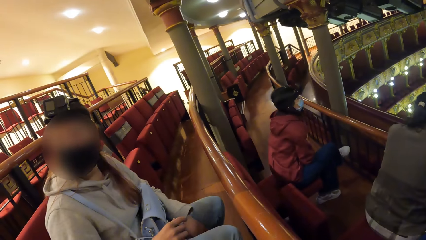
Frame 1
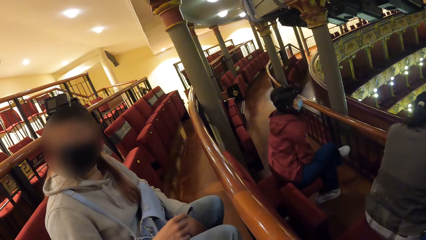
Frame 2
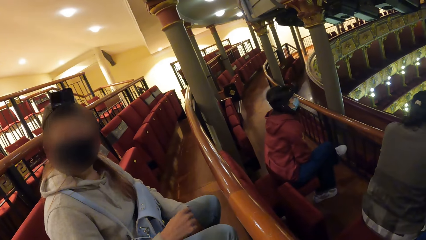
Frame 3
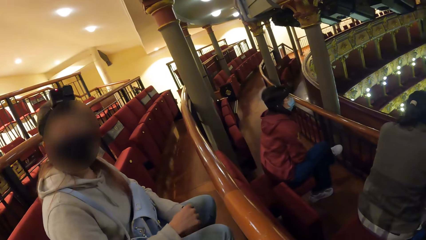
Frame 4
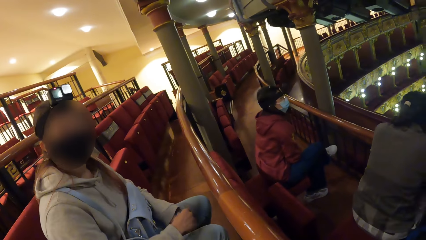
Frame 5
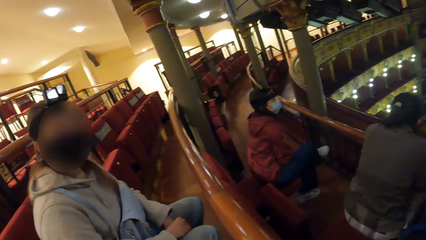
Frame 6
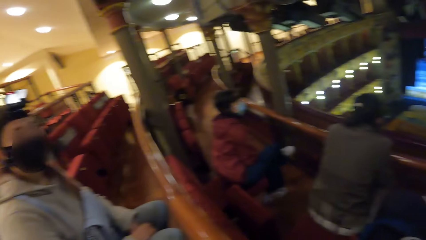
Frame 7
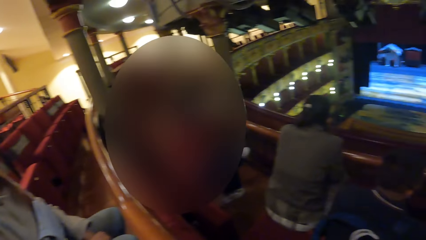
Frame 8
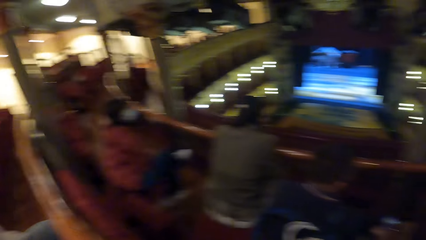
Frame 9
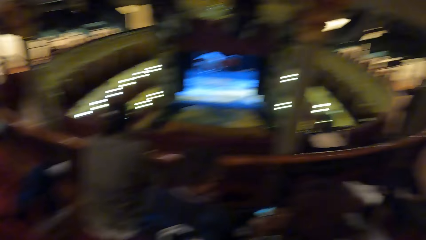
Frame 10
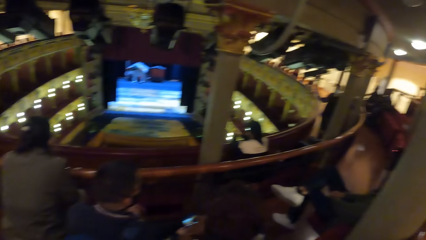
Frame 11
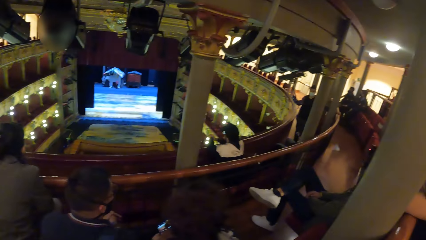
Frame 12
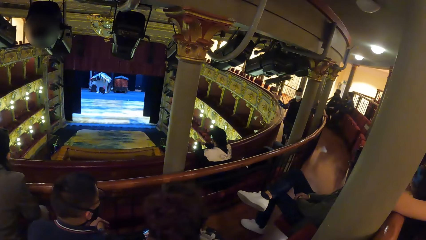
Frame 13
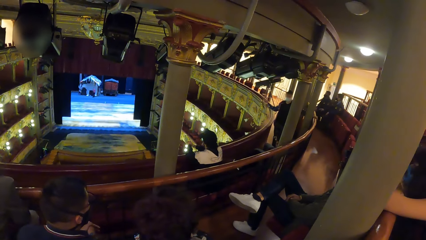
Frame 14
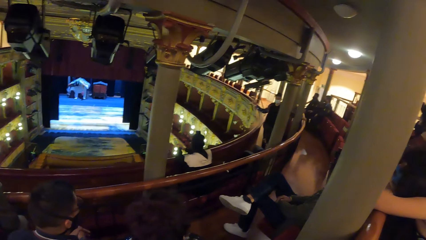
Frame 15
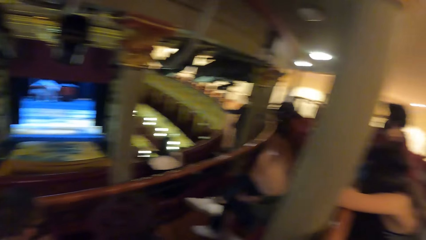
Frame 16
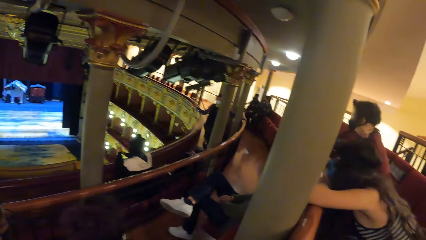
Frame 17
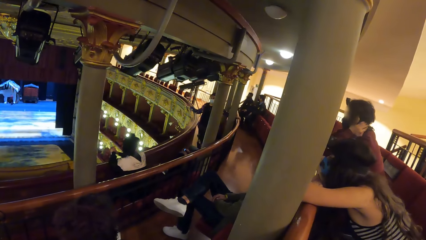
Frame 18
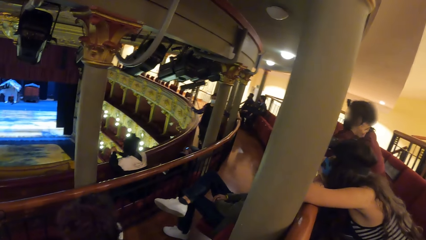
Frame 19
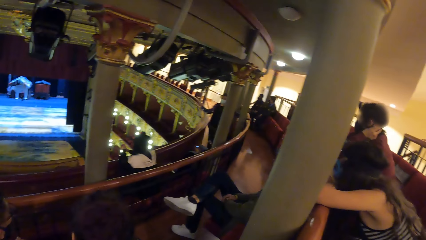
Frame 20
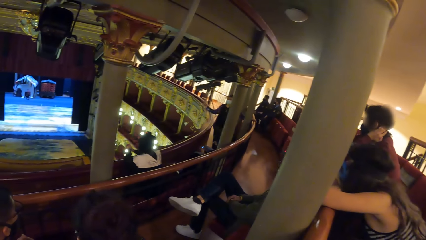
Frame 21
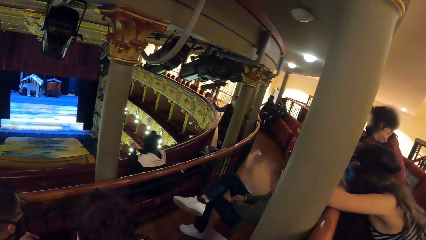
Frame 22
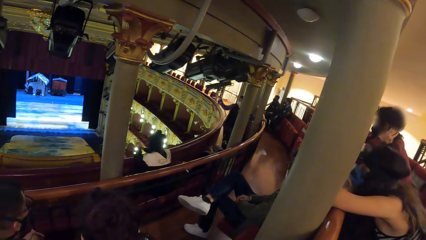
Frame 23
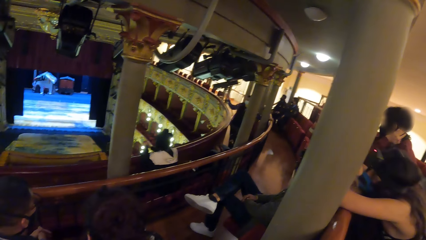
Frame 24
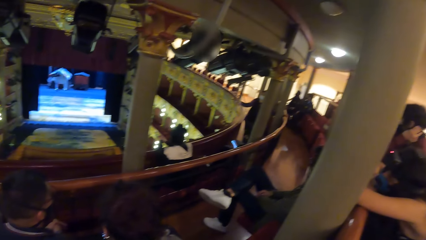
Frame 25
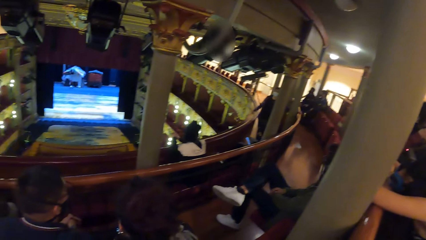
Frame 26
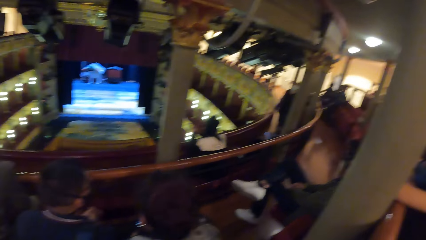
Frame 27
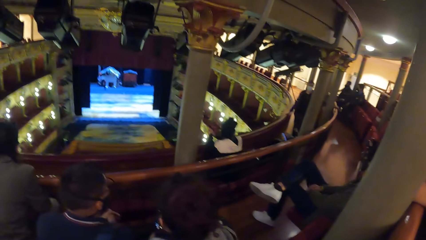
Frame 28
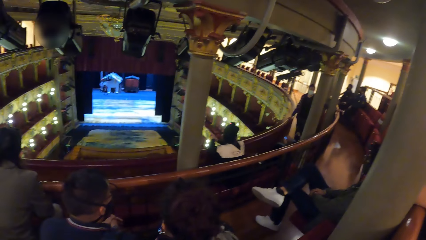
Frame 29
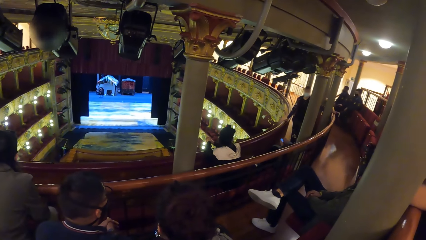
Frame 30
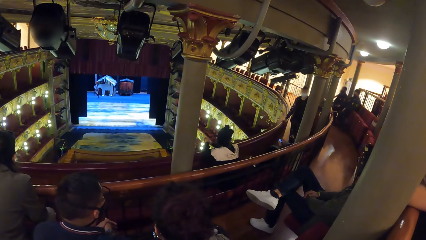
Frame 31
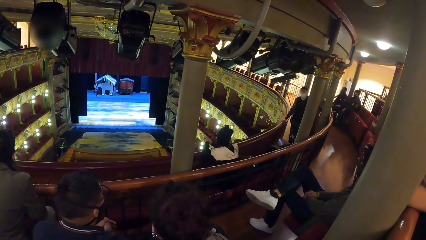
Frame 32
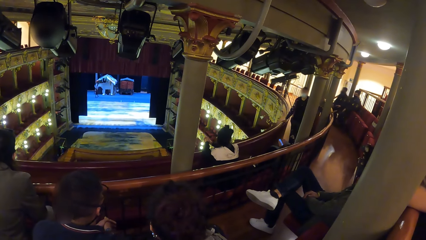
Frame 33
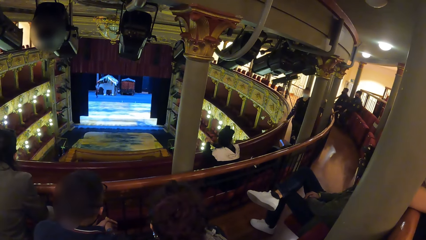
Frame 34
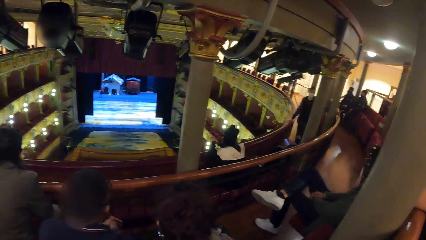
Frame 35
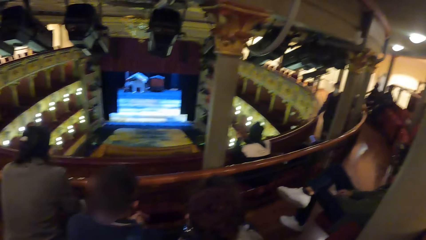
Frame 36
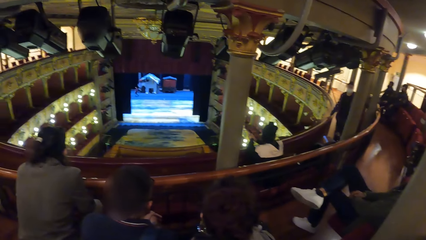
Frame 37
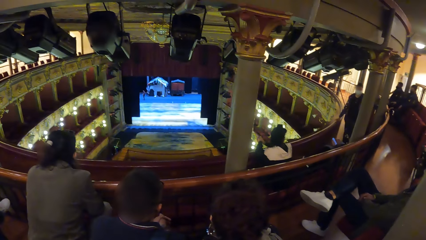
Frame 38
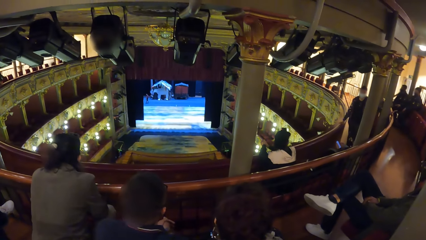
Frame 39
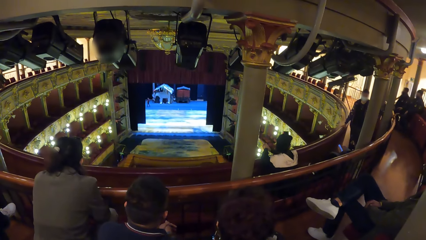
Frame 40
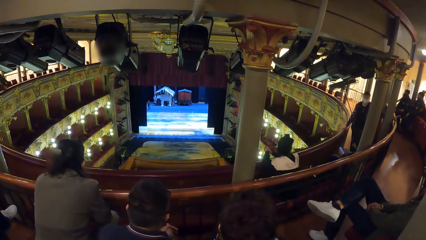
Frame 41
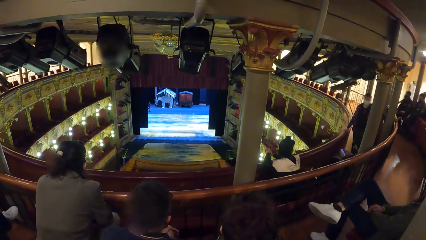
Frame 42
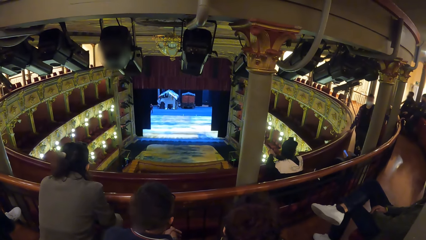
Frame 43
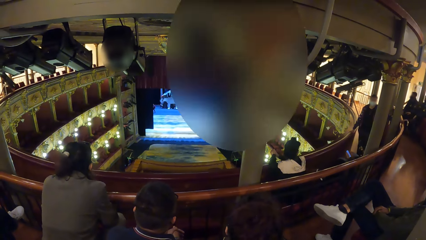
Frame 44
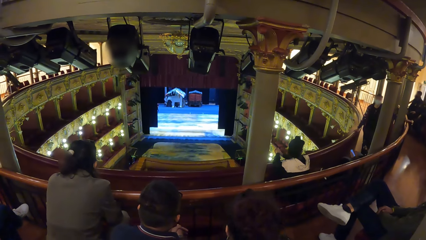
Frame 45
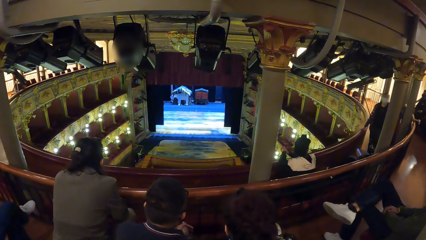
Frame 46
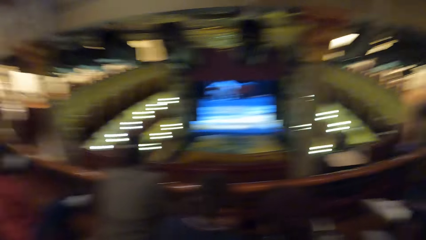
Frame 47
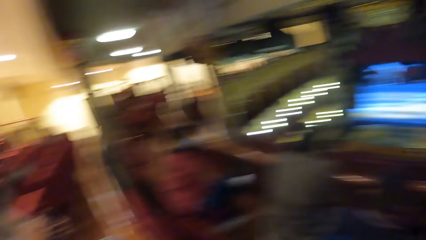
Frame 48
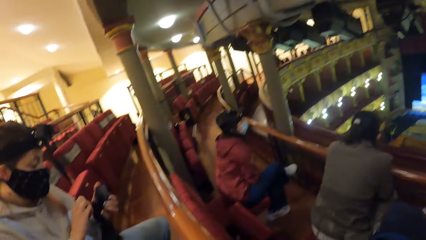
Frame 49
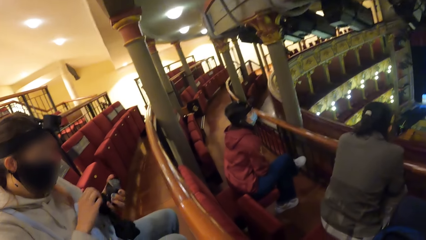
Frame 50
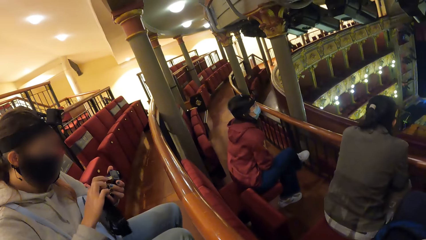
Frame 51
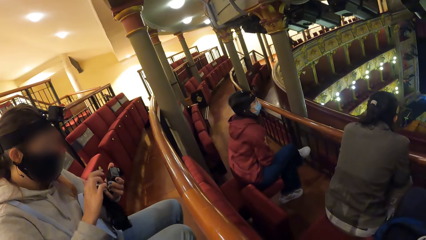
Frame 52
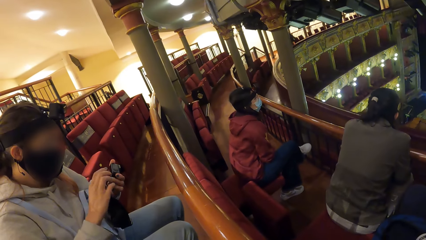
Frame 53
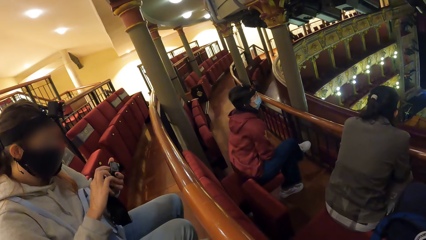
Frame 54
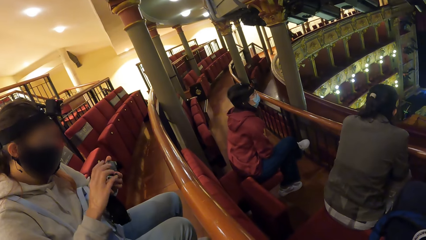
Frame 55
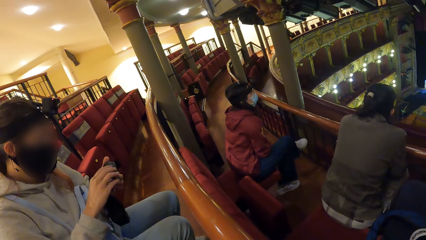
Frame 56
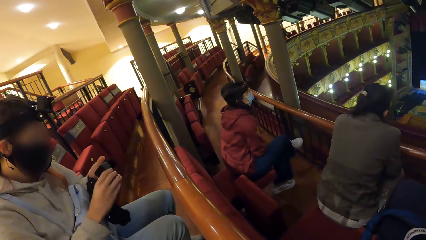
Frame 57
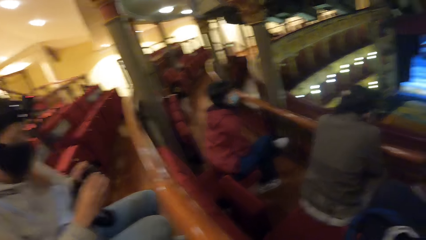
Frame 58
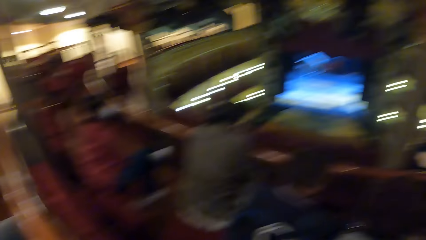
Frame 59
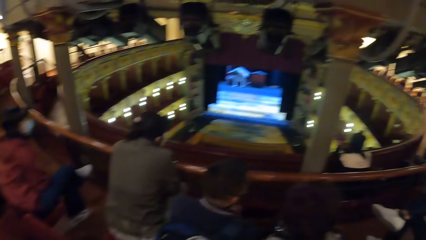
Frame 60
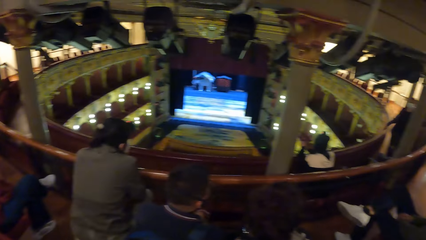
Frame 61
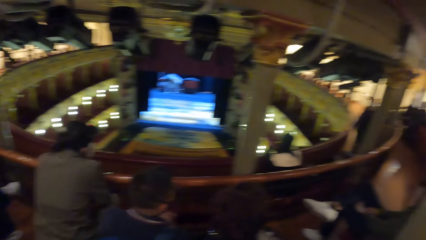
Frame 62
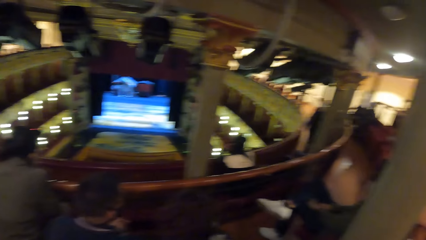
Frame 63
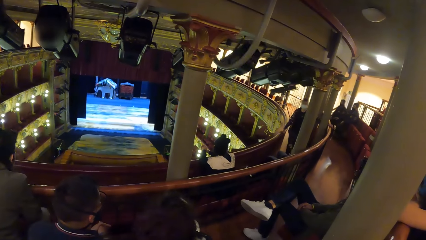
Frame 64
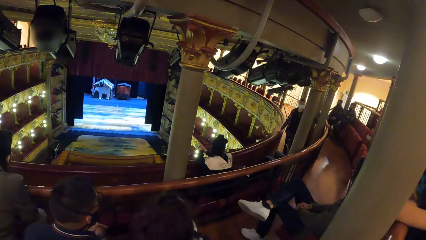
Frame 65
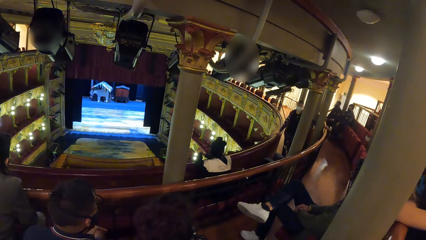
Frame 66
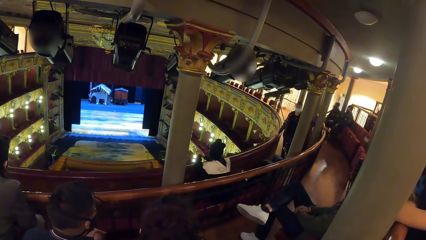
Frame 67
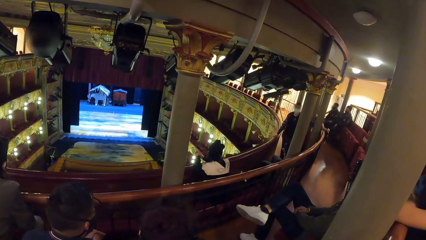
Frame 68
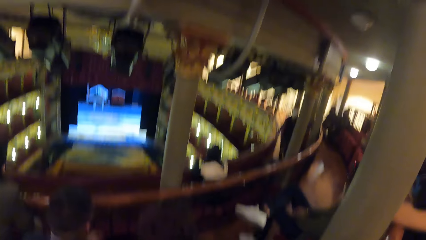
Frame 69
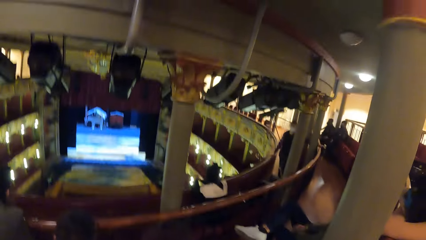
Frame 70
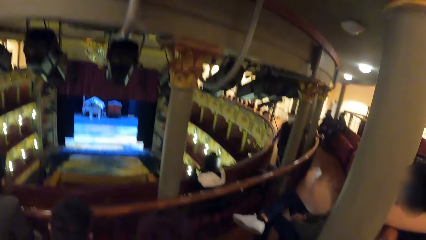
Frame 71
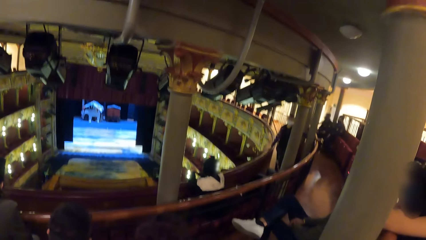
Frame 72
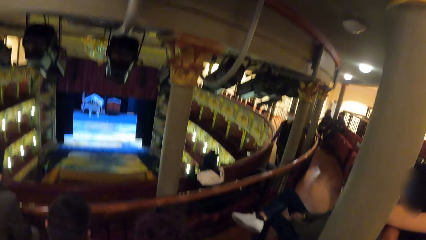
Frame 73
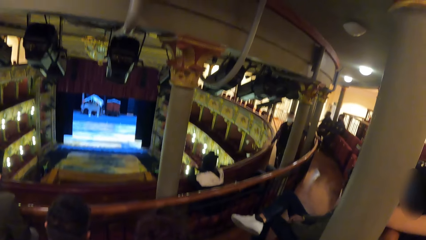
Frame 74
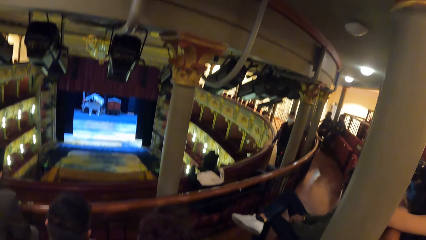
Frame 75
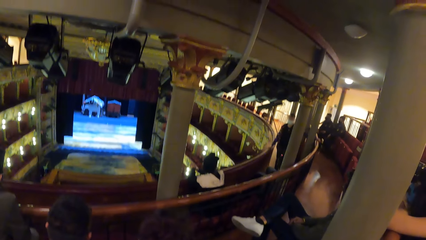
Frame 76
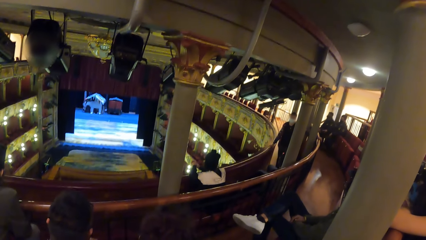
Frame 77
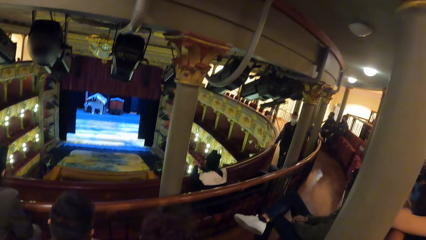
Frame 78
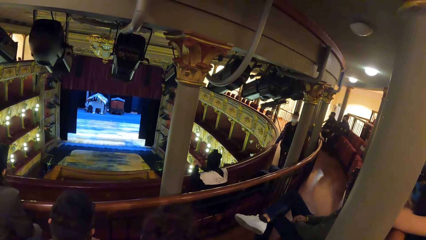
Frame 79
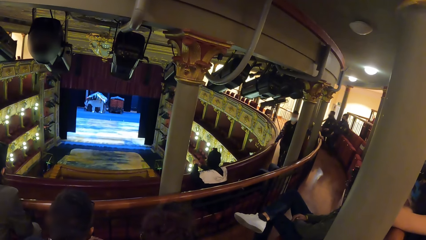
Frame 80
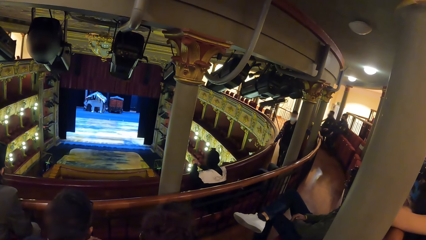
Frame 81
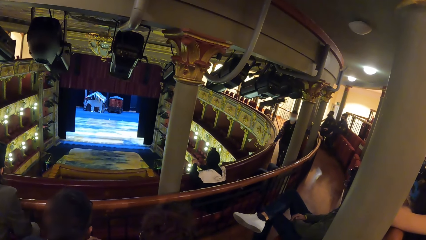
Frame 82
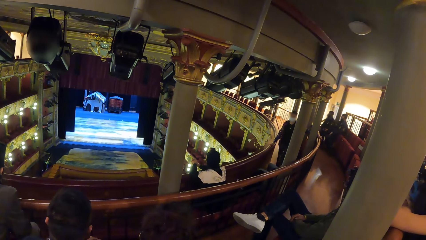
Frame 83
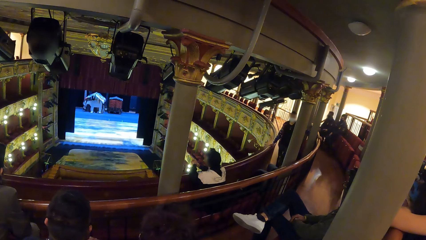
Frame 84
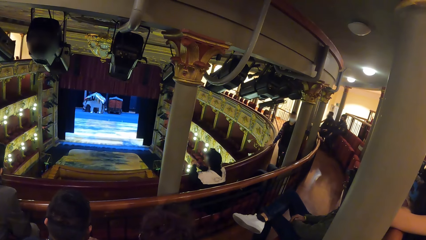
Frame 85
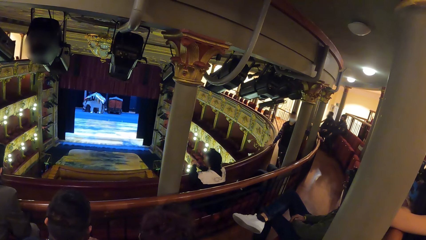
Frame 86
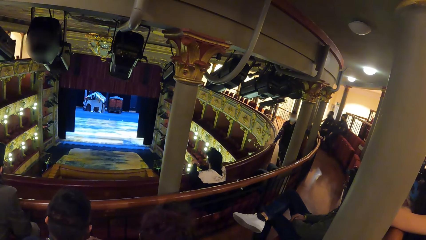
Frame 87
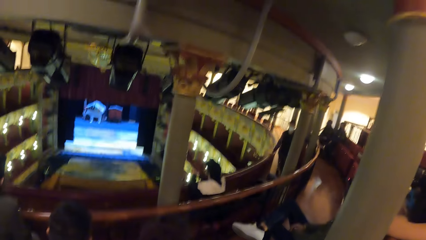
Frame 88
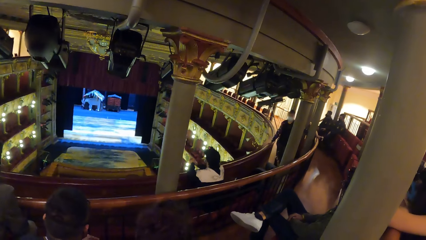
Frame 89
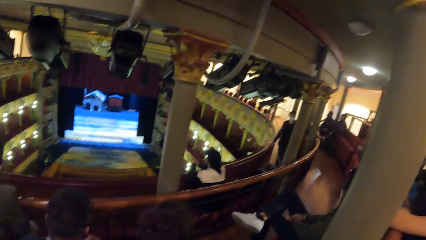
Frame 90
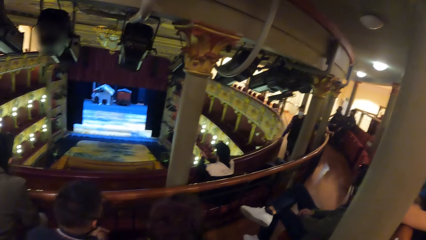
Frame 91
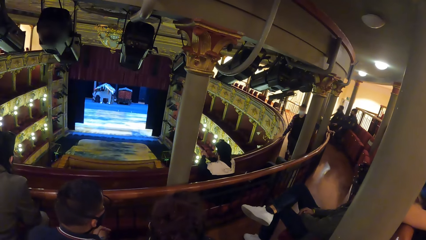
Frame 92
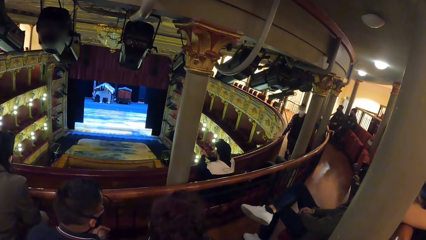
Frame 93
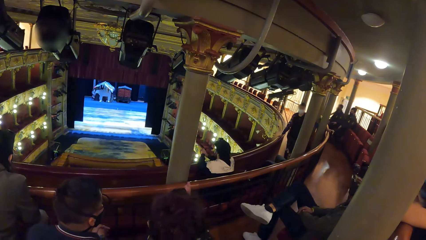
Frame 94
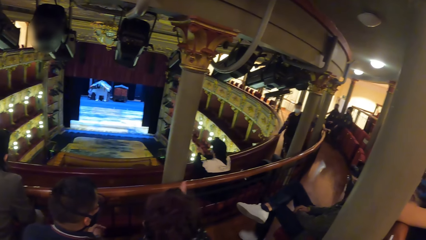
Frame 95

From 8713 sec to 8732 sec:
The camera wearer talks to a person. The woman converses with the camera wearer and the group of people. The camera wearer watches the presentation. They look around. Another woman adjusts a camera with her right hand. The person presses the camera. The camera wearer turns around and watches a movie in the theater.
